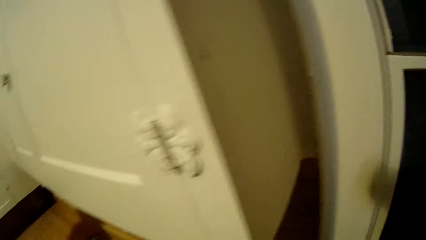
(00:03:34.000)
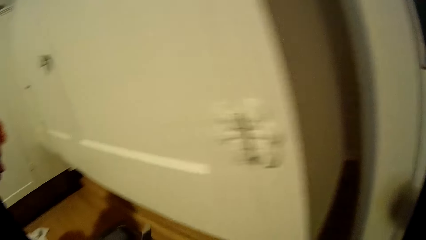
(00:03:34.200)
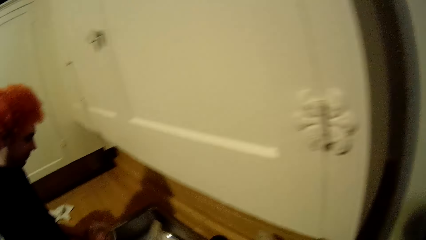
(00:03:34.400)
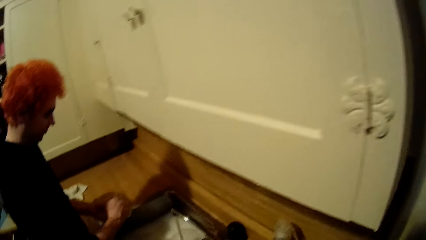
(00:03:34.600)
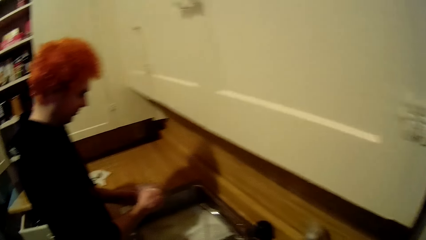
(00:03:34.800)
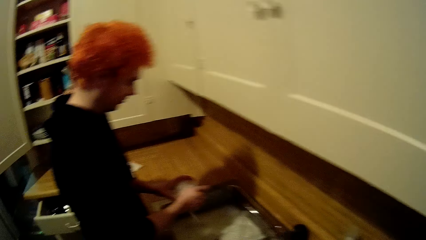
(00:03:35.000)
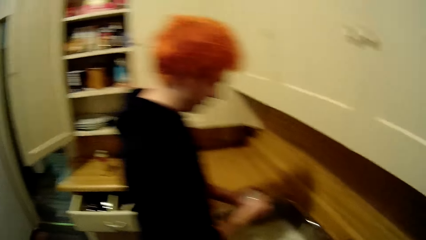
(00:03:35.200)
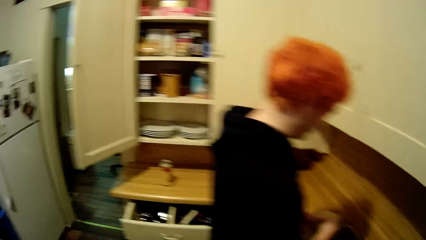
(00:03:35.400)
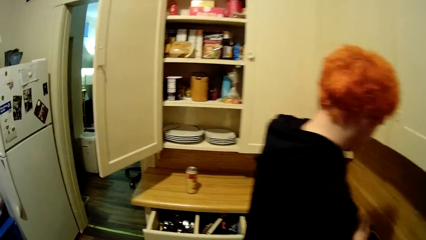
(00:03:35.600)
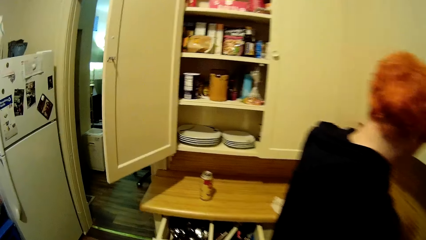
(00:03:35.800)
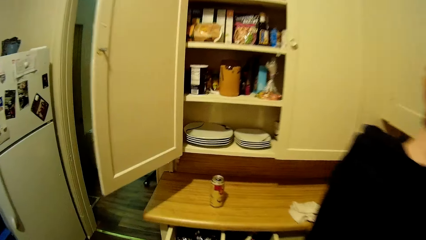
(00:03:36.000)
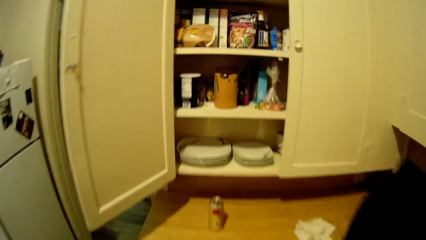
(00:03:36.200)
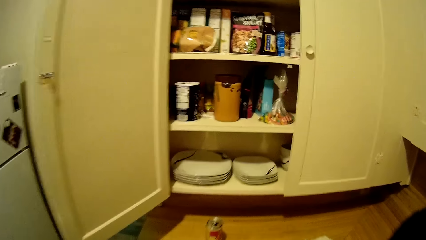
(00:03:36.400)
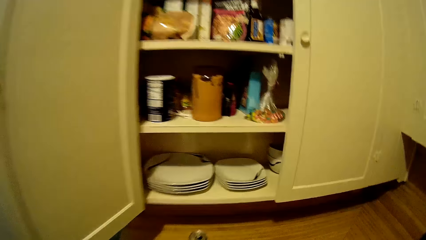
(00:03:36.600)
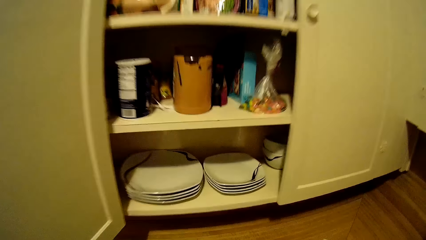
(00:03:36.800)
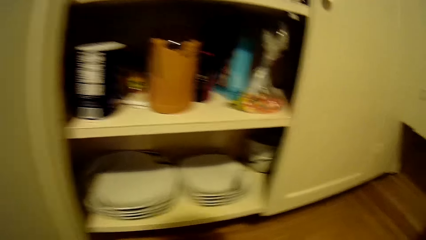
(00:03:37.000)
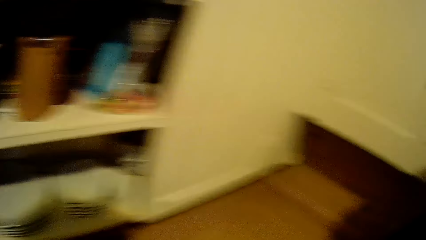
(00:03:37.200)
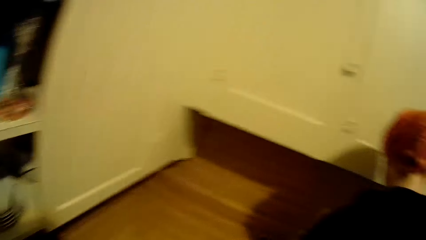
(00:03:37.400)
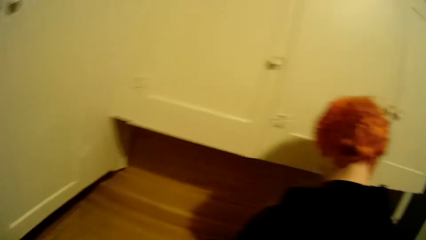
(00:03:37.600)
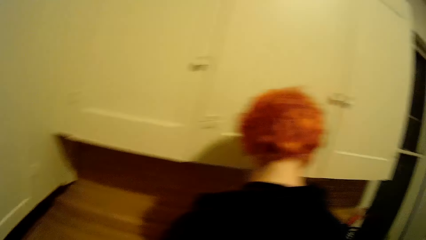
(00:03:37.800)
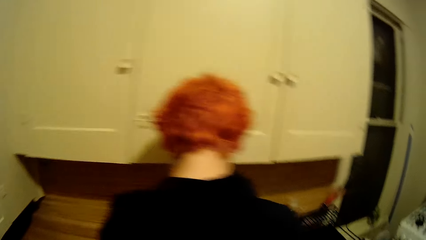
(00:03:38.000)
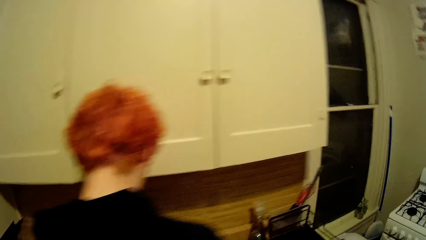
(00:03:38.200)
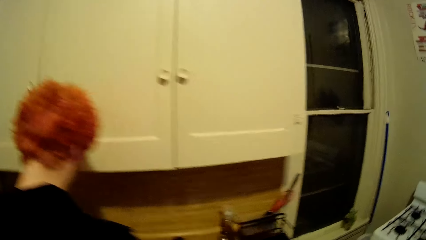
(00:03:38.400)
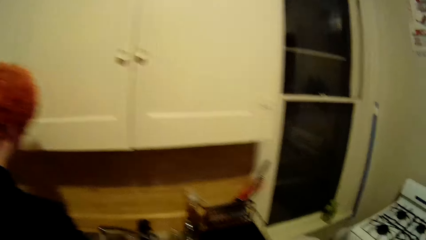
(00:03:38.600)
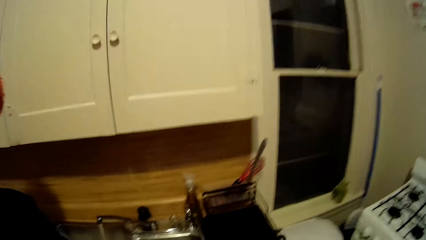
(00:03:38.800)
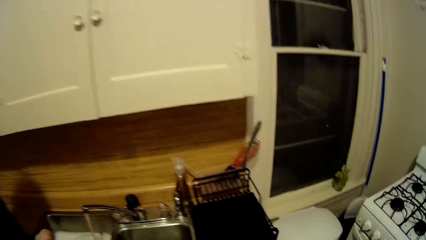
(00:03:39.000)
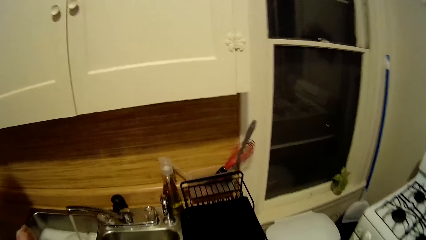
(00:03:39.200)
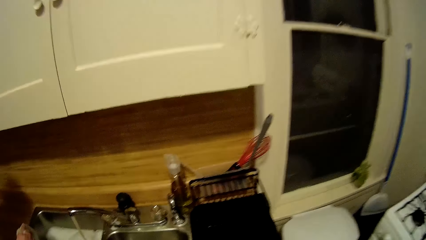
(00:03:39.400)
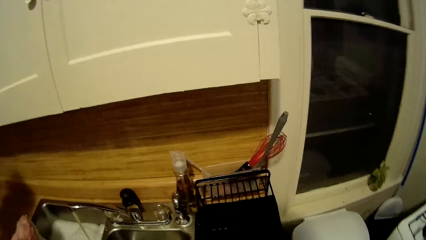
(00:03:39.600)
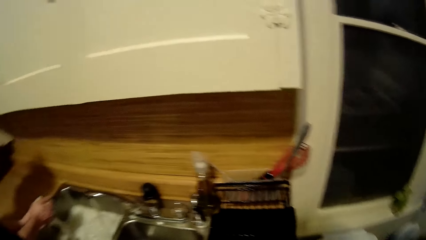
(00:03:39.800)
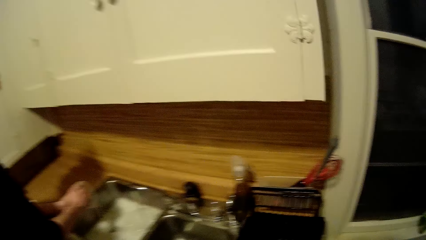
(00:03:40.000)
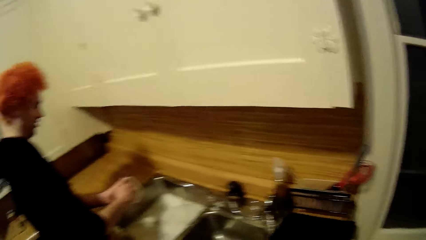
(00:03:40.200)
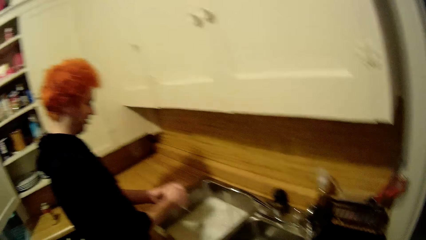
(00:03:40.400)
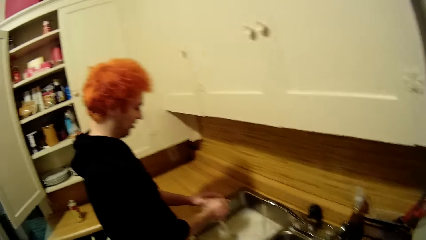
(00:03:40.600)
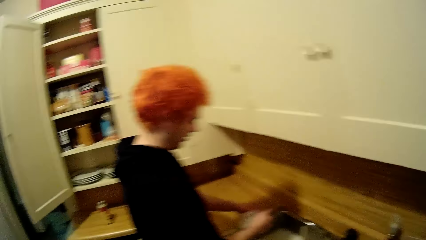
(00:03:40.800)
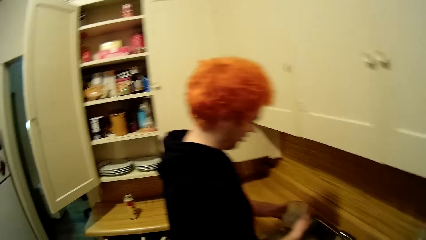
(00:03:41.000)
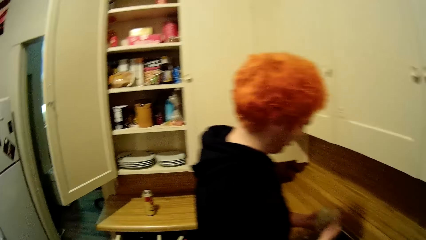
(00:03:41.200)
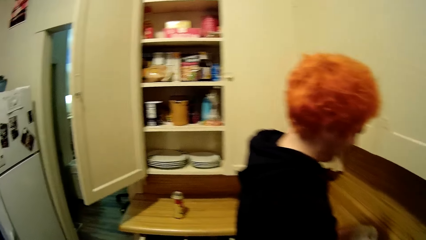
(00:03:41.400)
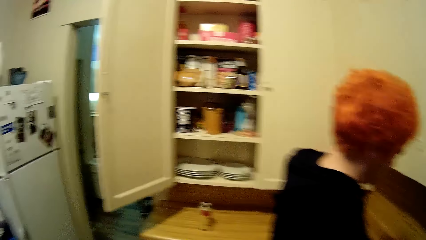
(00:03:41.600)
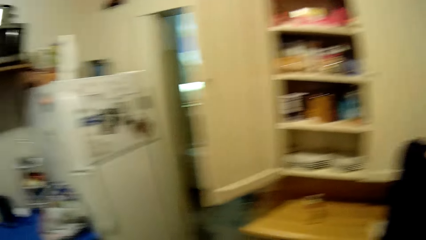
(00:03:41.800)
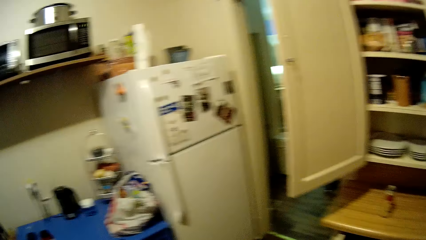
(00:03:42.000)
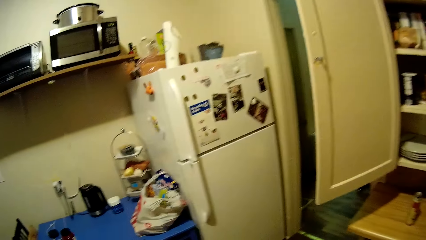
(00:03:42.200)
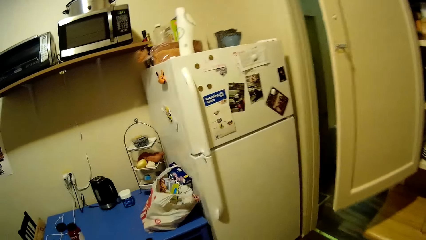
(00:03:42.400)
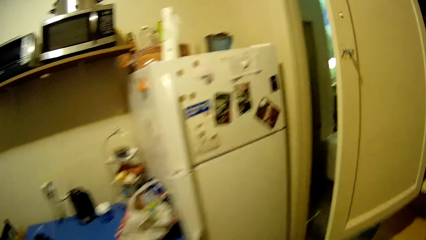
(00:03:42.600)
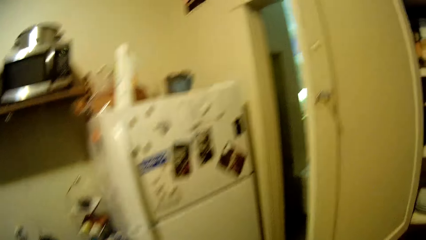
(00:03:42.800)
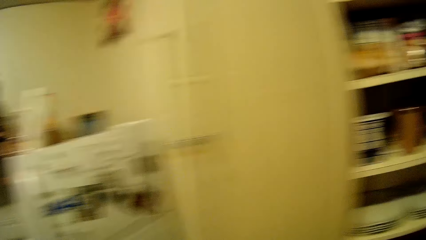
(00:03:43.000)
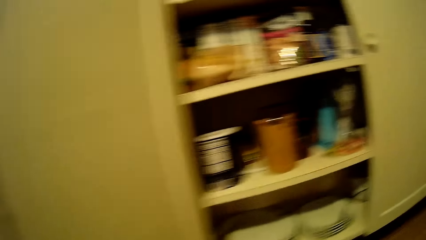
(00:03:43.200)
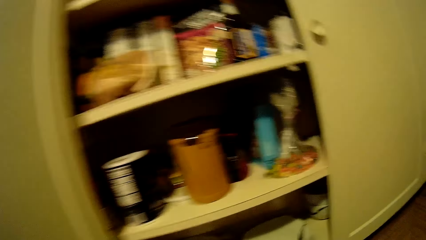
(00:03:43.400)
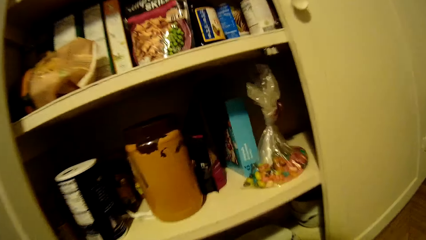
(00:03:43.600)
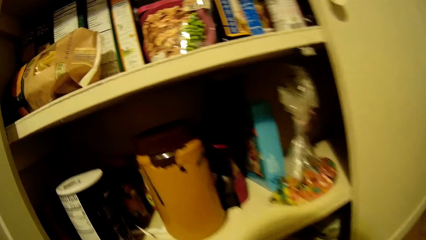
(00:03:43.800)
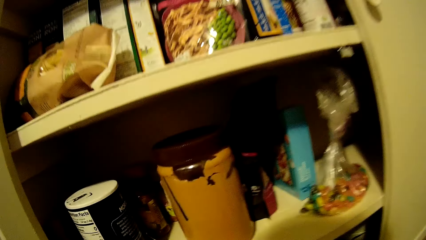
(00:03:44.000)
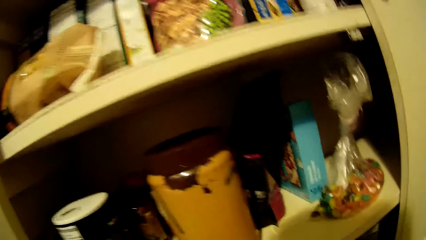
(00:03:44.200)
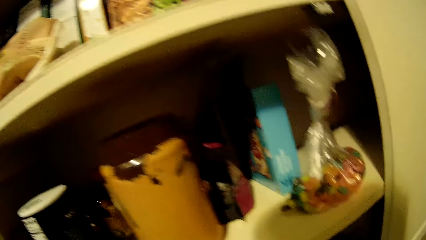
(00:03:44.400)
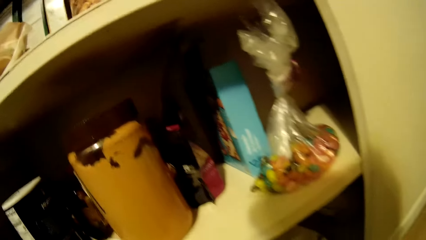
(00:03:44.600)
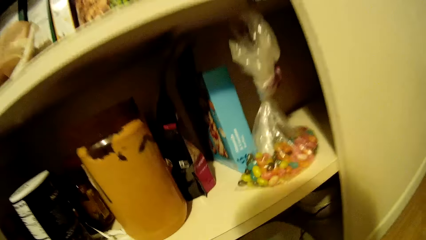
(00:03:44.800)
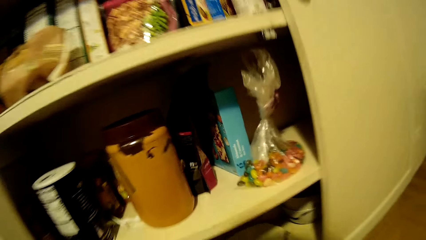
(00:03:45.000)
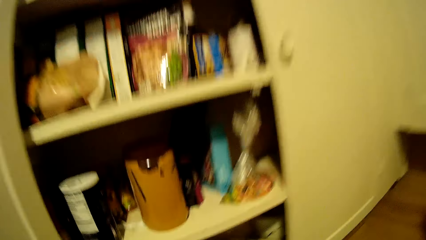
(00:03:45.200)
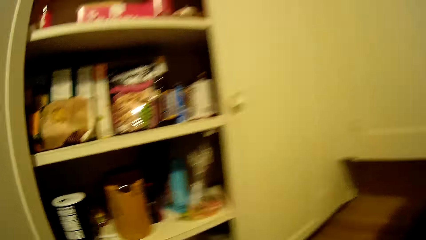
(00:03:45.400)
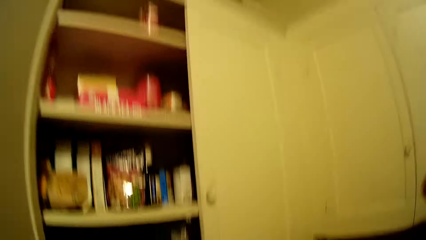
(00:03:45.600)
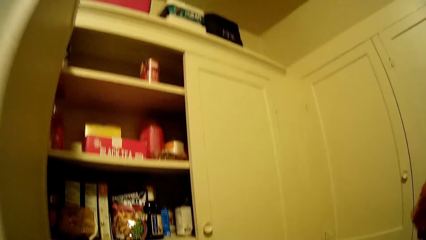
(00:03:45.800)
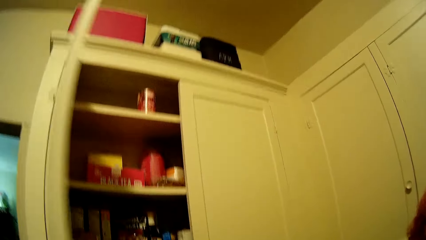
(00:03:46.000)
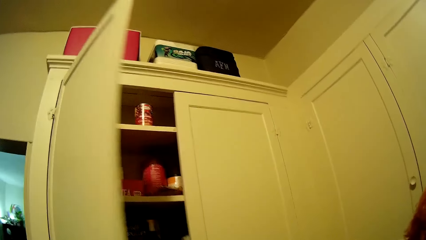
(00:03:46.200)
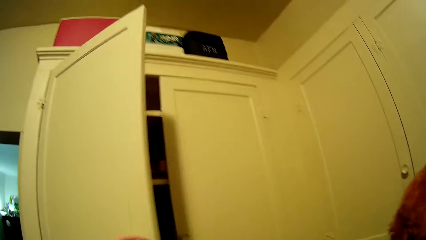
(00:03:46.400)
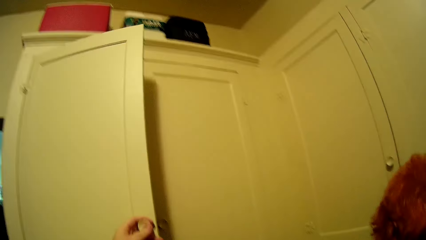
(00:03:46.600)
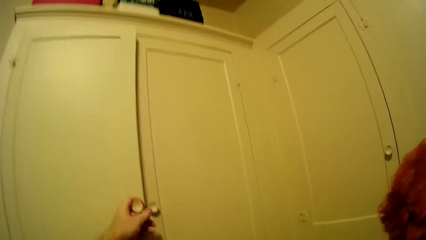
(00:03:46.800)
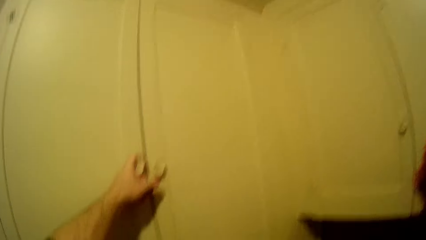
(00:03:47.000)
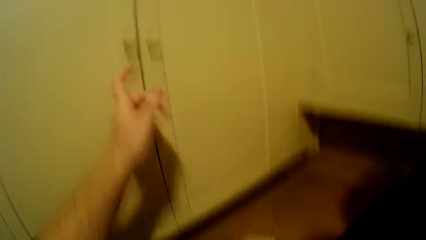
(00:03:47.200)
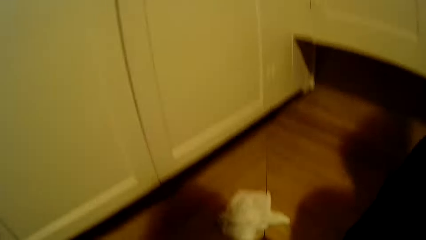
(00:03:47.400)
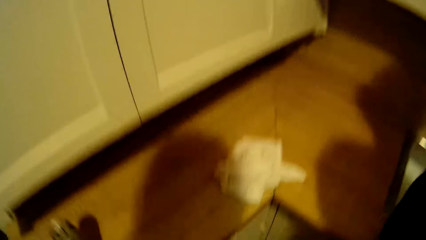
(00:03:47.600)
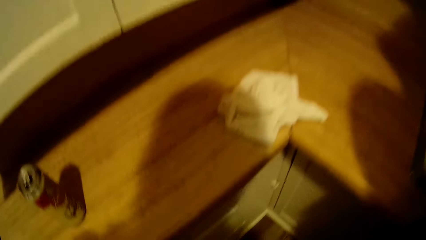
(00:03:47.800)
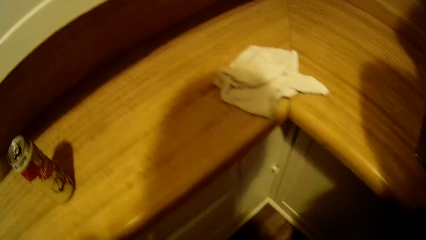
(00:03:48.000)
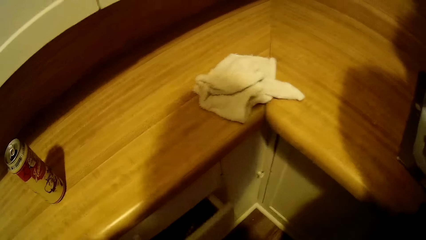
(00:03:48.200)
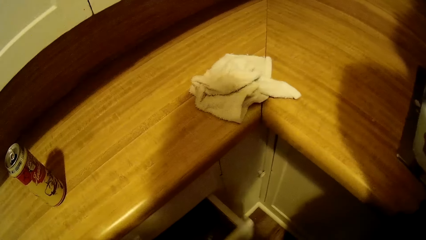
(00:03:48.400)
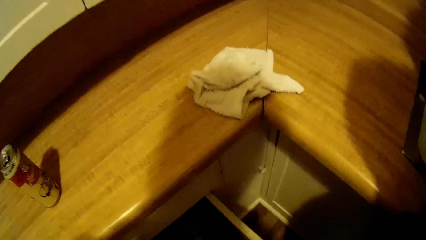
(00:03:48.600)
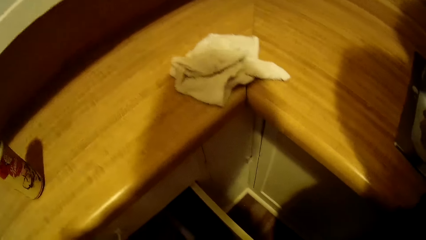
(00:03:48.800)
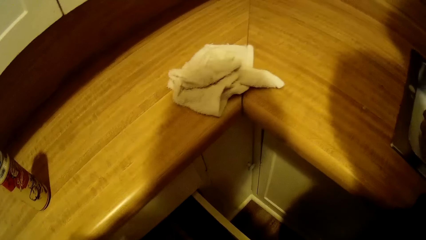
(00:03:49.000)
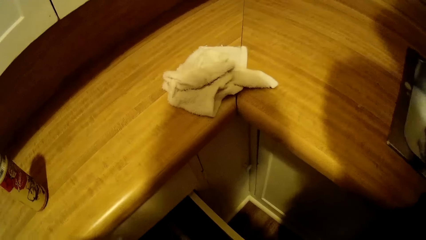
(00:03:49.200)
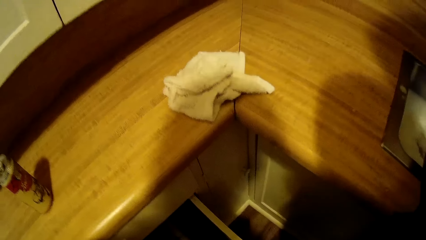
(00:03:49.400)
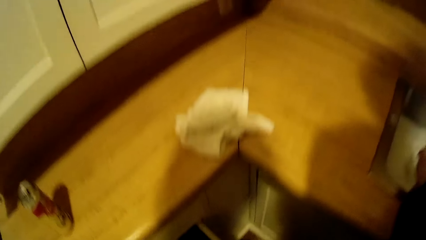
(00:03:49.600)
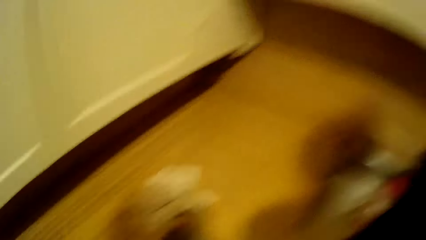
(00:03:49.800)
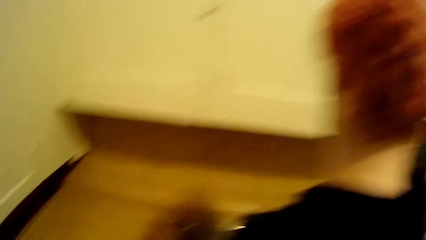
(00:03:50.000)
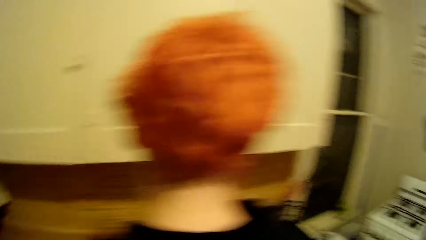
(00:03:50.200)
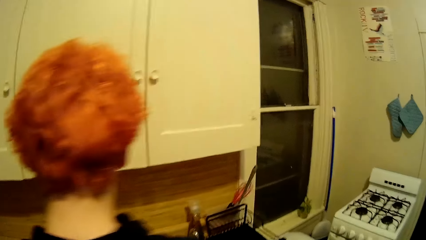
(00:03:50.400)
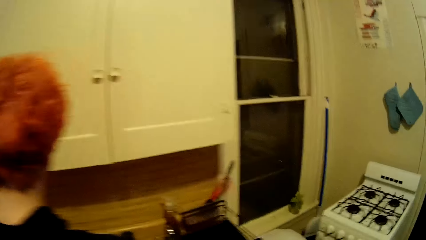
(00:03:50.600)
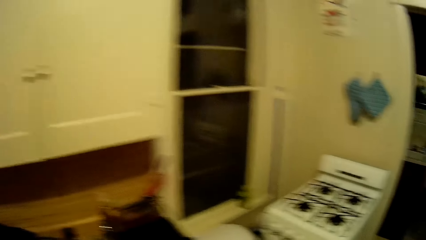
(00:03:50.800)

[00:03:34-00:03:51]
The camera wearer drops cutleries into the kitchen drawer. They close the kitchen cabinet door. They open the kitchen drawer.
